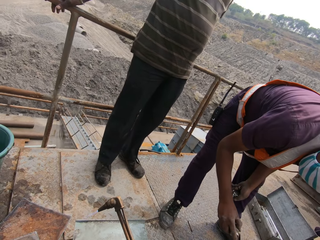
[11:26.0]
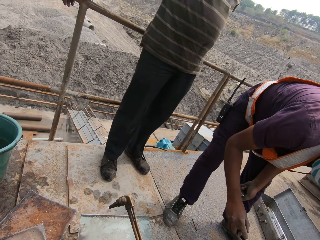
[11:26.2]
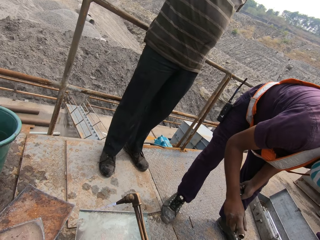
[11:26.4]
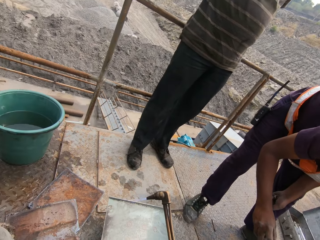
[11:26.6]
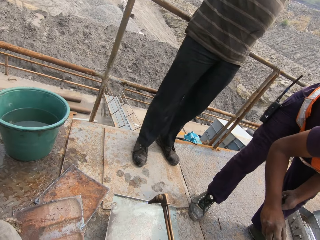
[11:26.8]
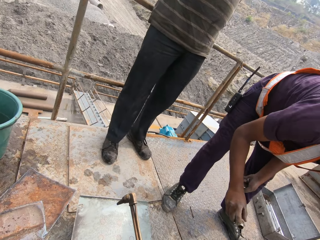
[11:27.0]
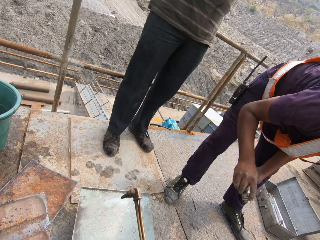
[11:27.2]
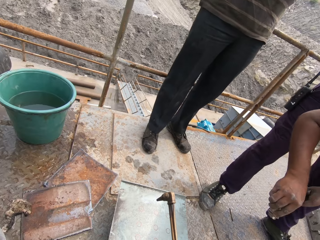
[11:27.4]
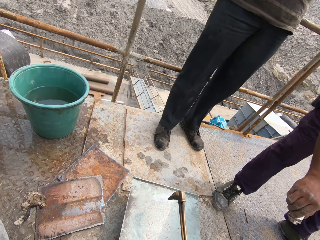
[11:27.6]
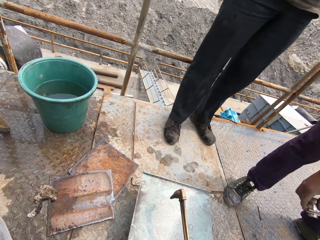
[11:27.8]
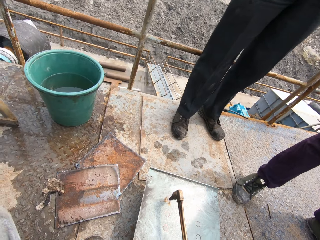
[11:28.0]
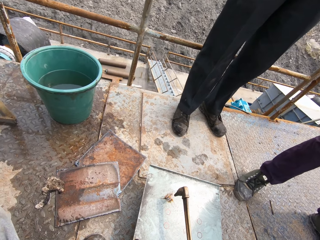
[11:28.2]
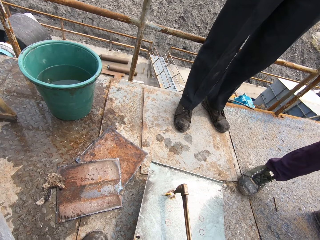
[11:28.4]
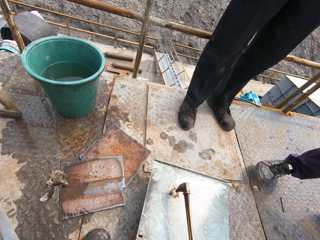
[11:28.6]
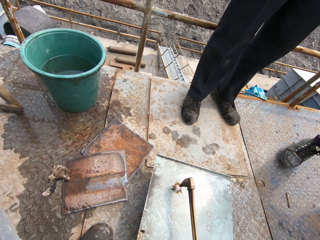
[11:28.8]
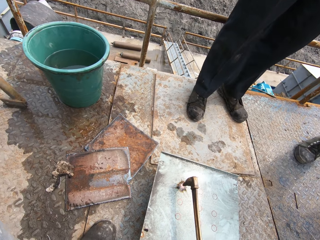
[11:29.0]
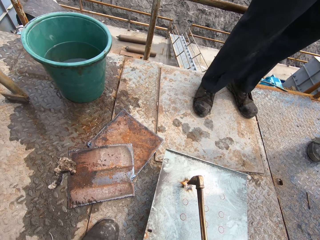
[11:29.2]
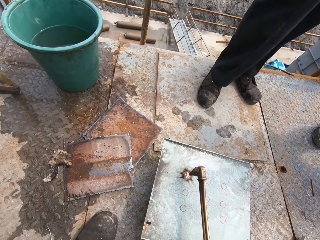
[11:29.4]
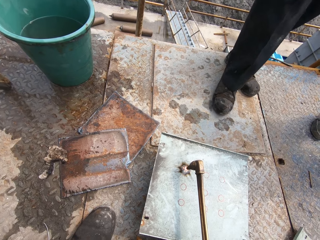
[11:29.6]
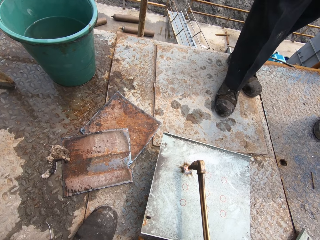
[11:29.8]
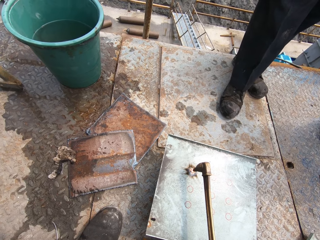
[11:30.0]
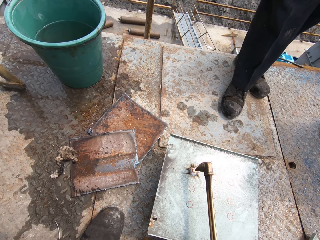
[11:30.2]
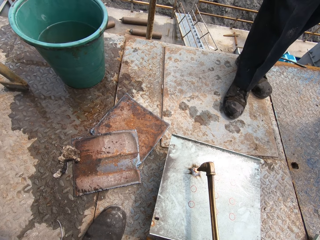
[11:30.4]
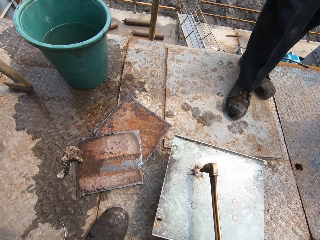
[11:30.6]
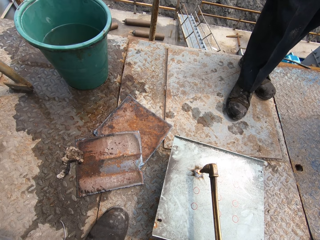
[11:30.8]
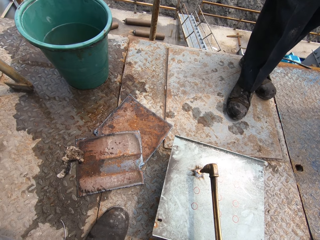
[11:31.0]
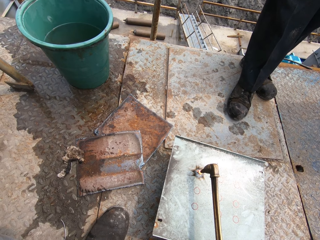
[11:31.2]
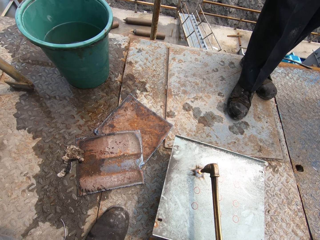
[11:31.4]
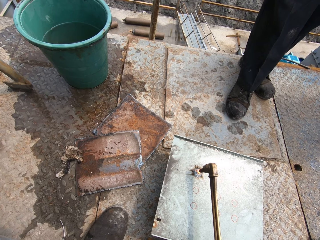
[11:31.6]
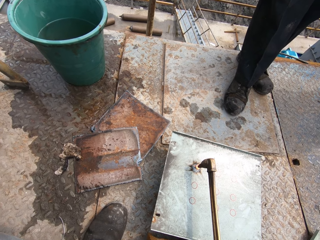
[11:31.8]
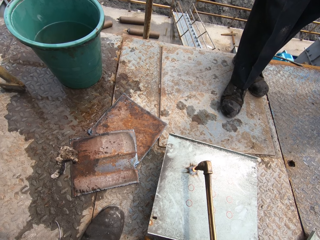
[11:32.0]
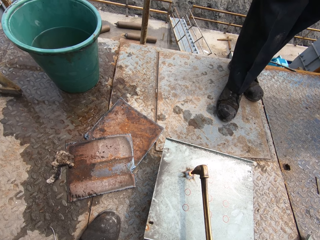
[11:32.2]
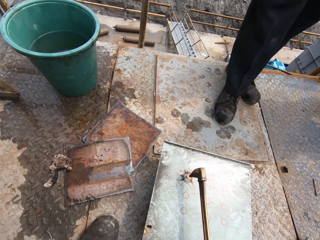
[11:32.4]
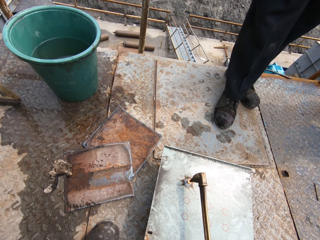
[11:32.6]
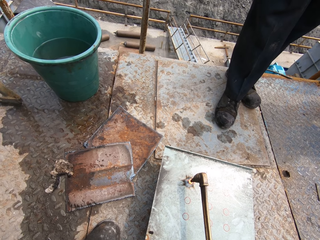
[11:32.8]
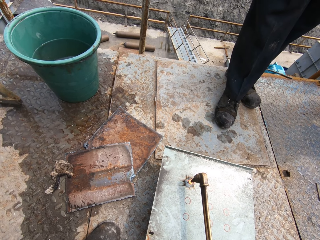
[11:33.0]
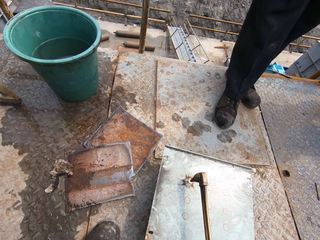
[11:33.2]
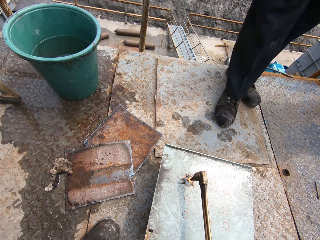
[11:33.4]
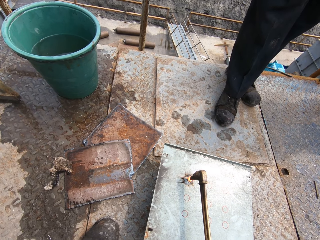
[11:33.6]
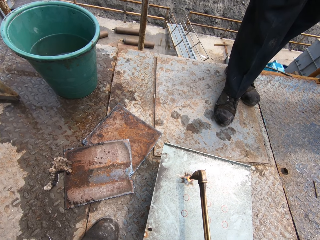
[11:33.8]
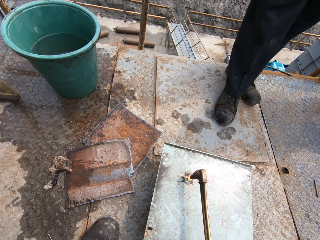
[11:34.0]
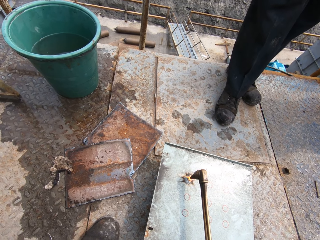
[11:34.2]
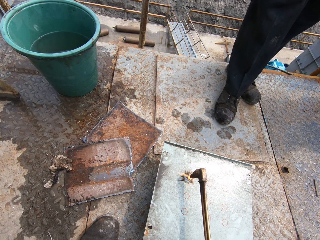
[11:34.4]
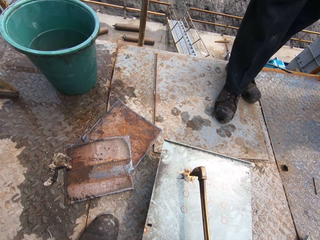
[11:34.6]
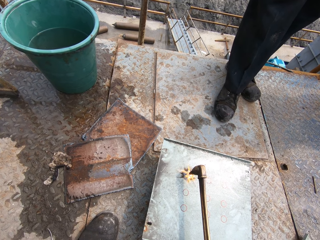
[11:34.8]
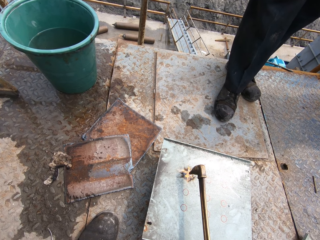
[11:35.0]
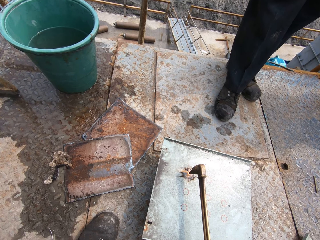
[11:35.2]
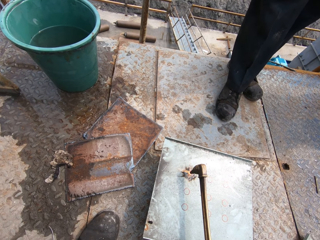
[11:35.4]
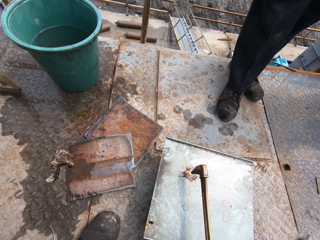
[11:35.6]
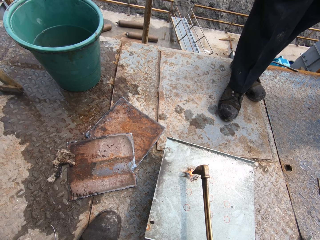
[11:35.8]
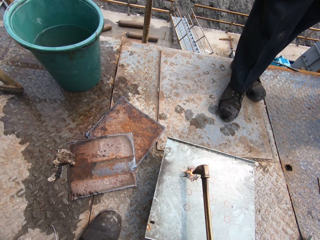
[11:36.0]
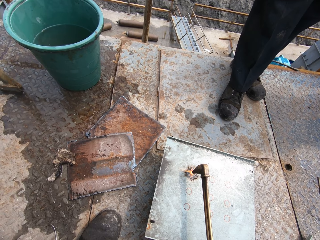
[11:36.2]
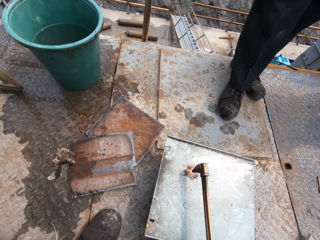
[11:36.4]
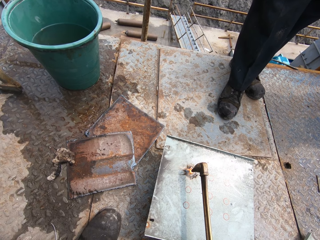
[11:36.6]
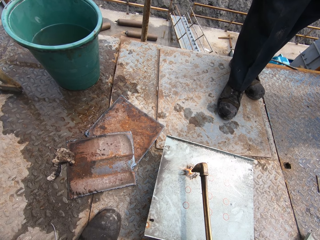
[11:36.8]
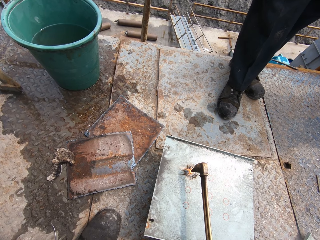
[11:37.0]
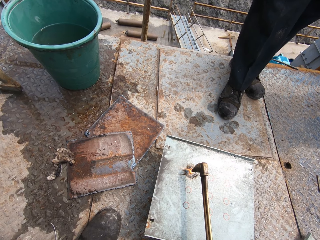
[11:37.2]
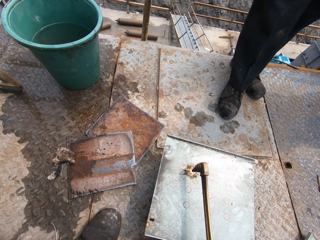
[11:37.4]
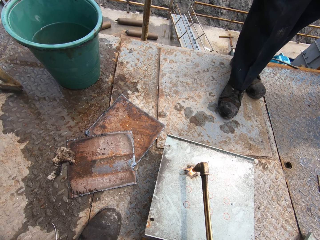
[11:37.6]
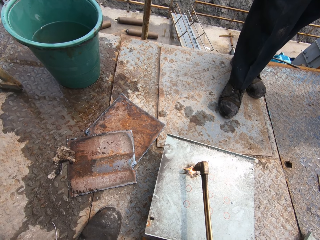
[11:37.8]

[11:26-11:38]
A person converses with the camera wearer. The camera wearer cuts a metal with the oxyacetylene welding machine. They melt the metal slate with the acetylene torch in both hands. They interact with a man and another man.

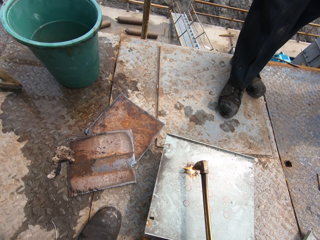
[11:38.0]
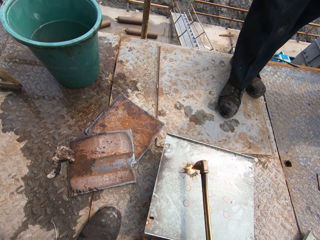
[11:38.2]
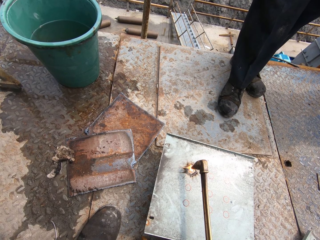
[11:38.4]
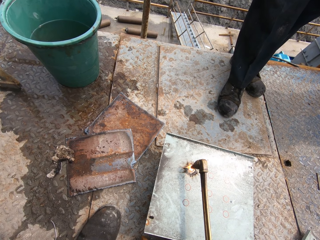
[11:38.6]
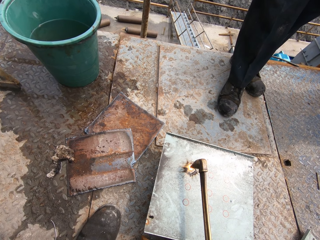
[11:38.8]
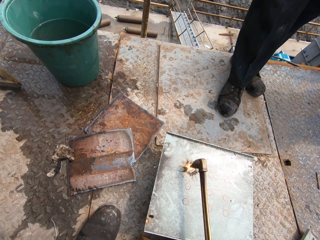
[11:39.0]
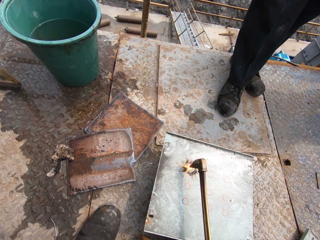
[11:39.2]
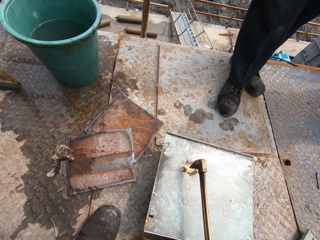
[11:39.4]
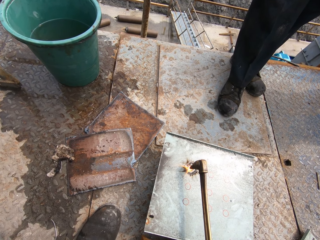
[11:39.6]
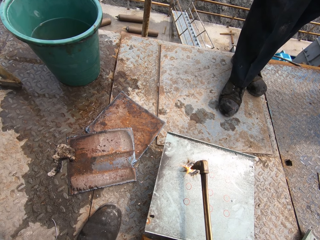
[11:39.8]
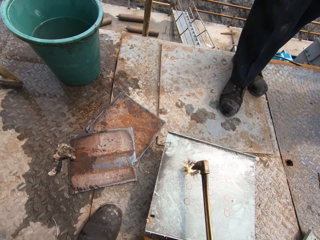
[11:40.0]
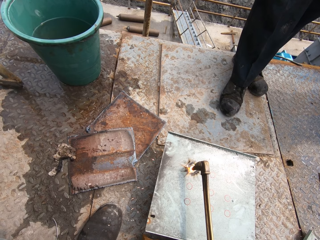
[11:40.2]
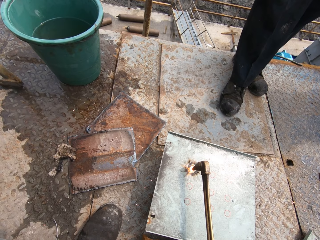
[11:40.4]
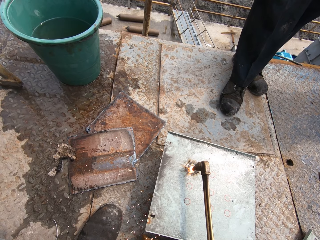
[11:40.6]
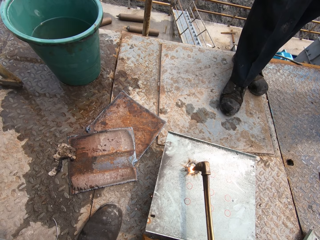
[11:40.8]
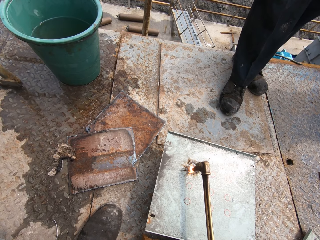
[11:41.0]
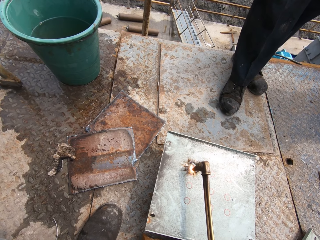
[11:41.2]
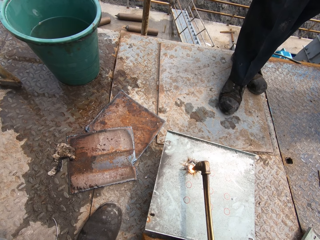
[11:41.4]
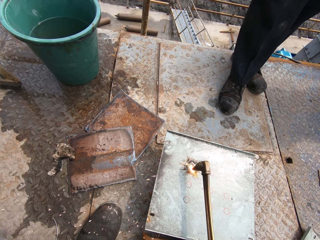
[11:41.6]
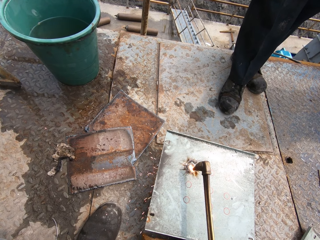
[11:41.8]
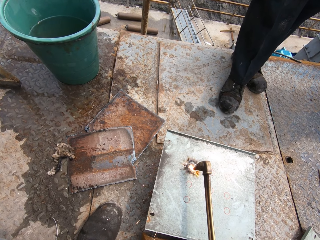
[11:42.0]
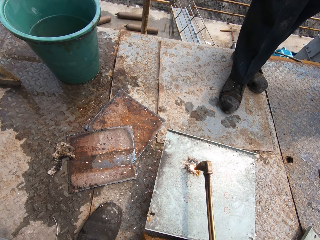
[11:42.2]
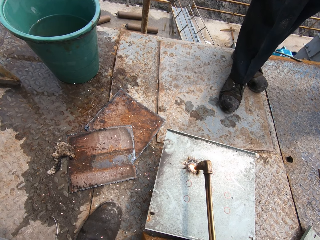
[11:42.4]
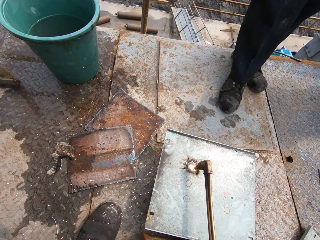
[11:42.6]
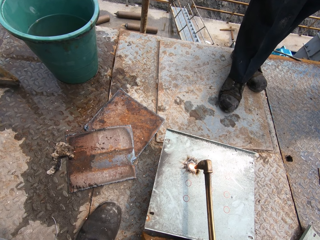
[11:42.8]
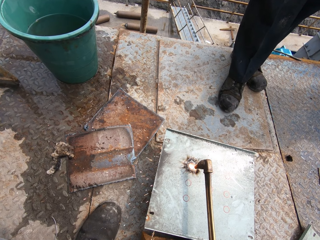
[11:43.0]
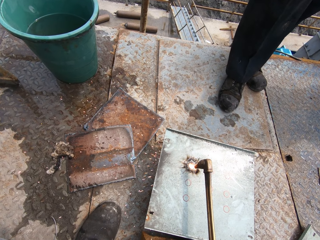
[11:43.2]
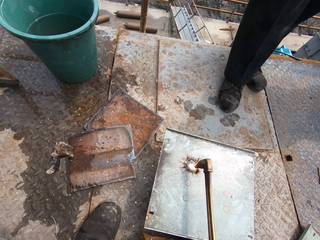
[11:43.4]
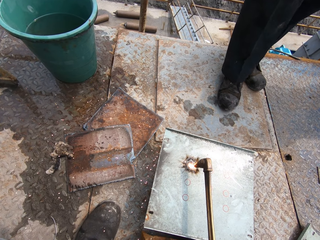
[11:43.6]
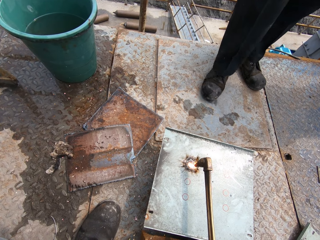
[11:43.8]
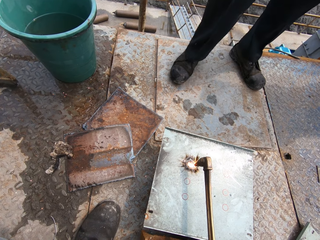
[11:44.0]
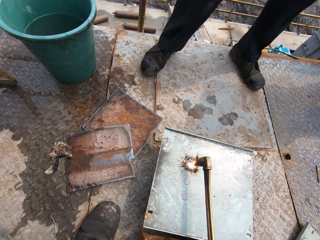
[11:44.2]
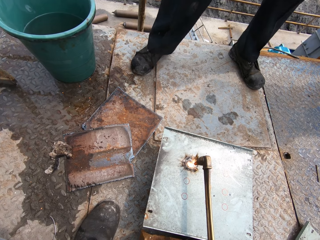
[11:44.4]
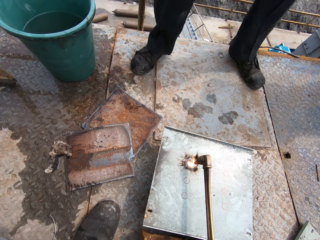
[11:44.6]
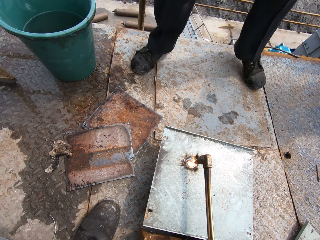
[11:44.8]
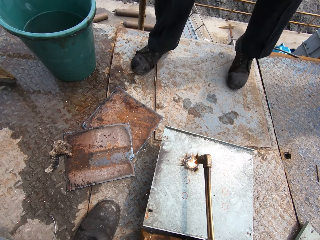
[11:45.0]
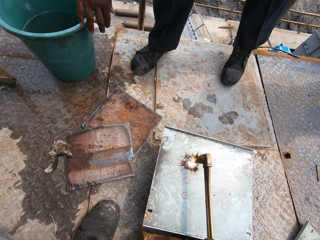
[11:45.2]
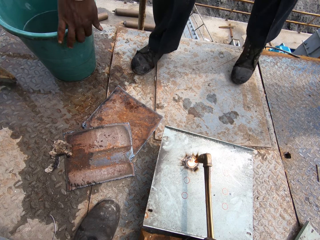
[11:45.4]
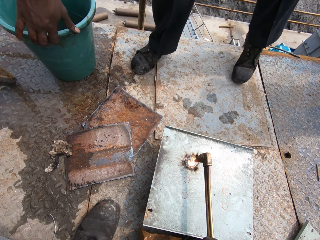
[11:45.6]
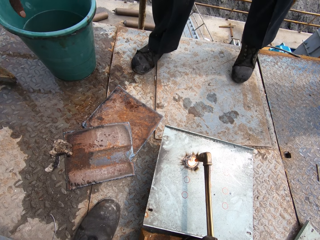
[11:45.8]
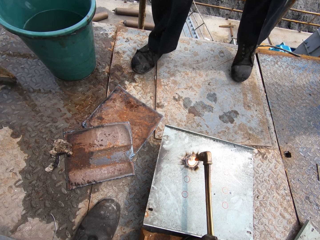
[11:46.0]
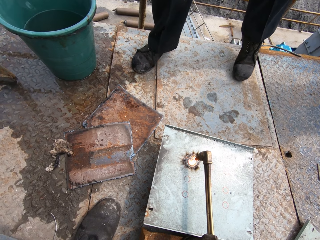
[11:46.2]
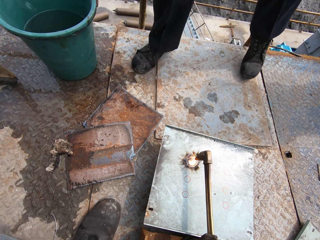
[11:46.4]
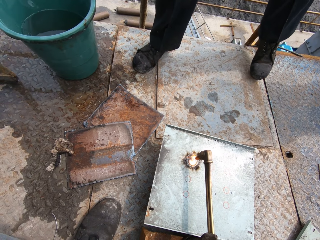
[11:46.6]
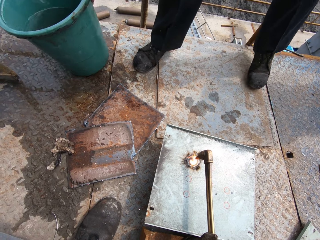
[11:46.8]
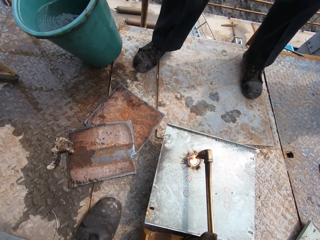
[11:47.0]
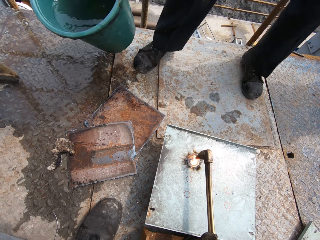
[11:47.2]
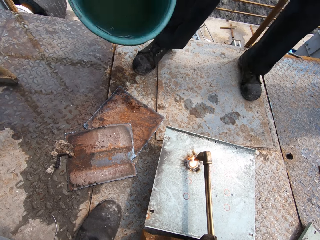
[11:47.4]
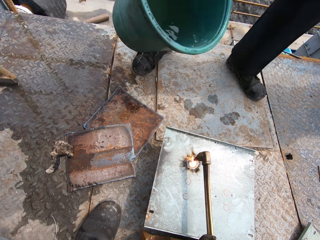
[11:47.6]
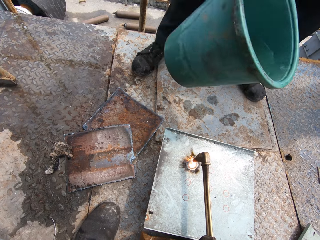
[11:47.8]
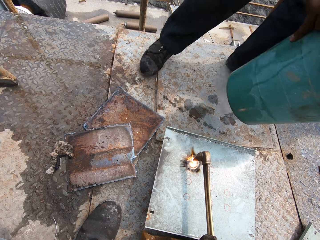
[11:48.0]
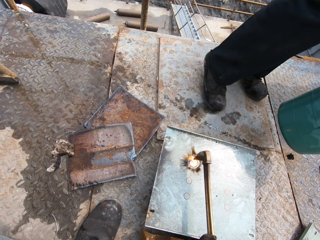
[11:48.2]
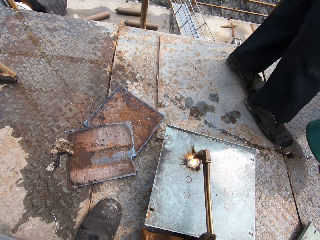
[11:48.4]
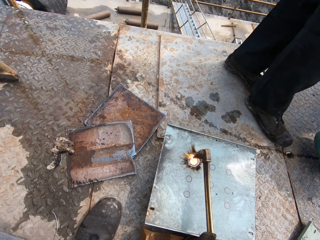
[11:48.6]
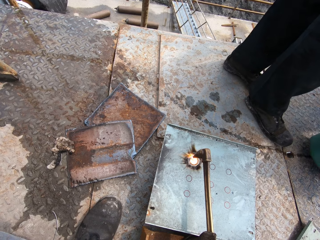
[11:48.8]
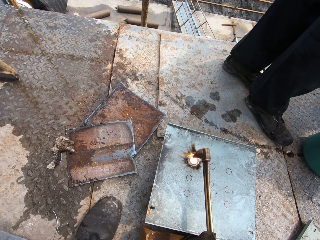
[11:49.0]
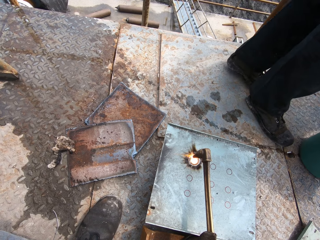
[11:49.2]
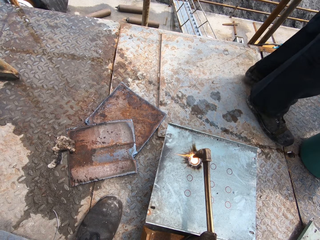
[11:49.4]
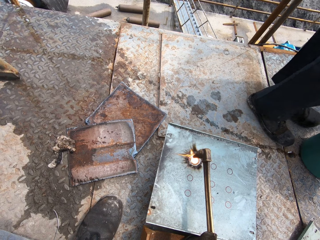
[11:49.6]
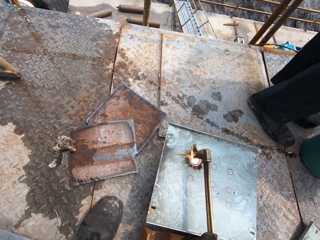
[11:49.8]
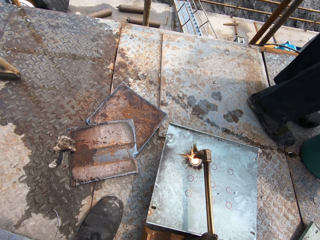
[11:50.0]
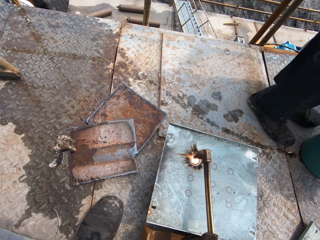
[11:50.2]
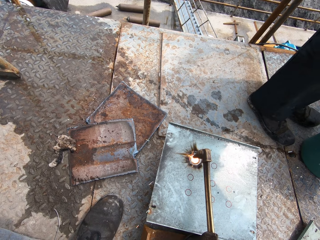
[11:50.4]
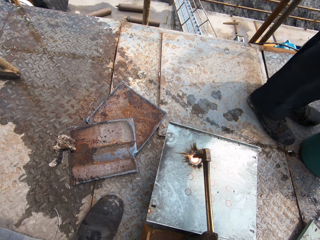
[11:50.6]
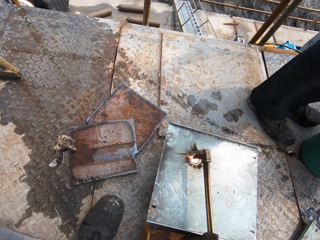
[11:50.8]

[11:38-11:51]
A man takes the bucket of water from the ground with his right hand. He drops the bucket of water on the ground with his right hand.
